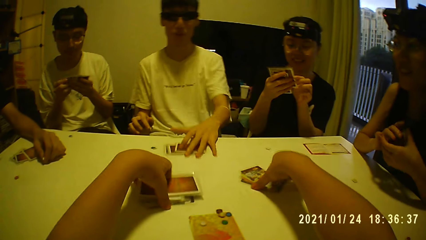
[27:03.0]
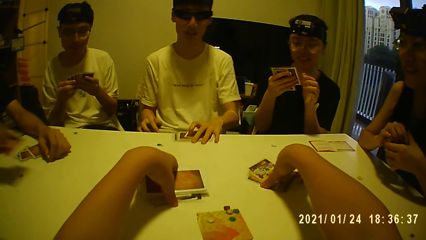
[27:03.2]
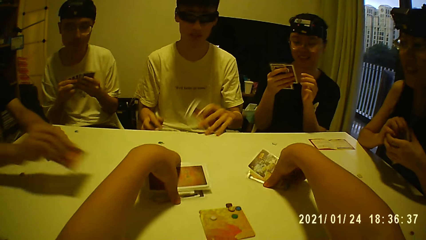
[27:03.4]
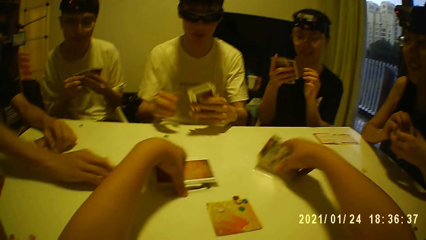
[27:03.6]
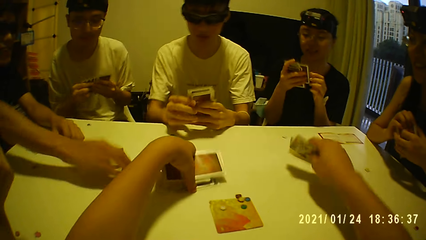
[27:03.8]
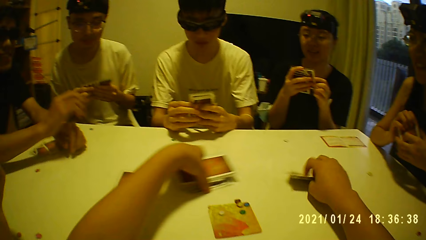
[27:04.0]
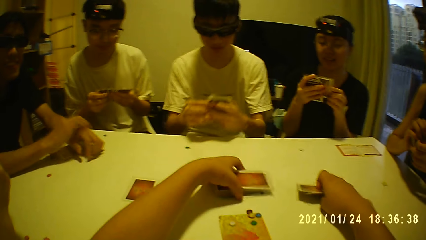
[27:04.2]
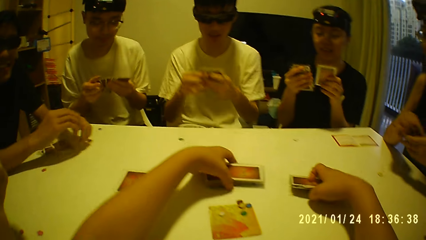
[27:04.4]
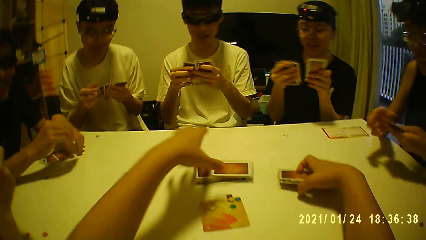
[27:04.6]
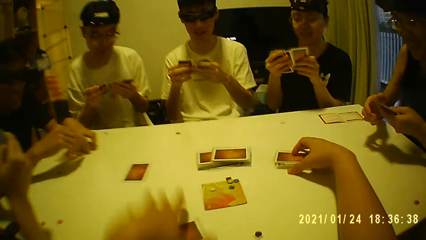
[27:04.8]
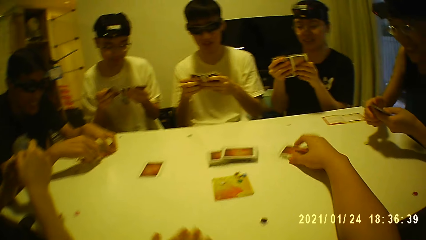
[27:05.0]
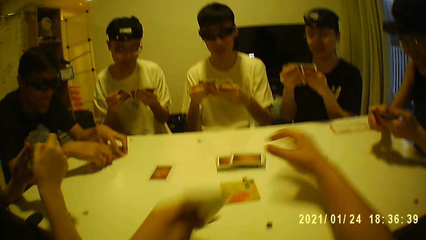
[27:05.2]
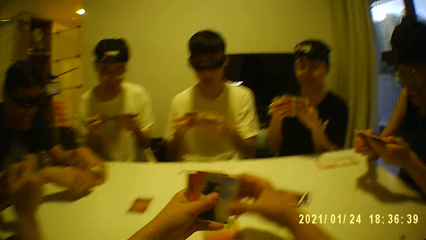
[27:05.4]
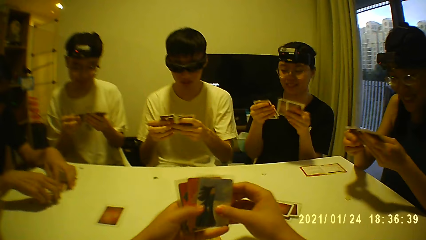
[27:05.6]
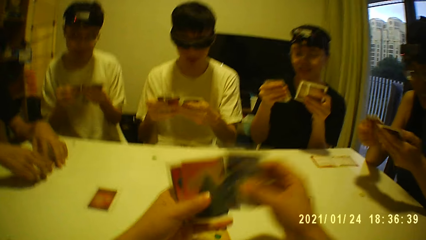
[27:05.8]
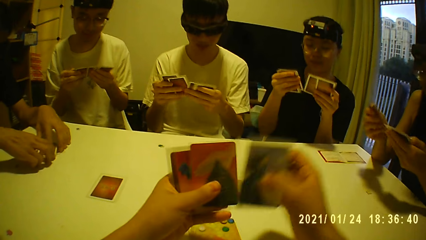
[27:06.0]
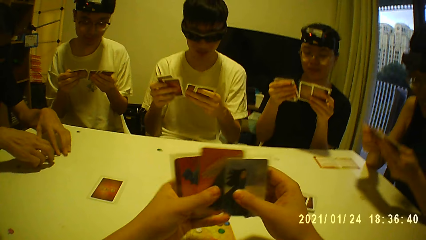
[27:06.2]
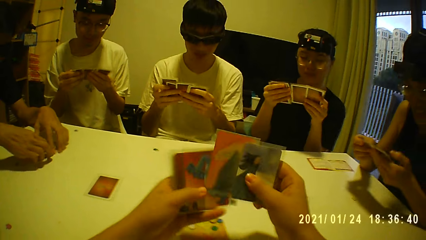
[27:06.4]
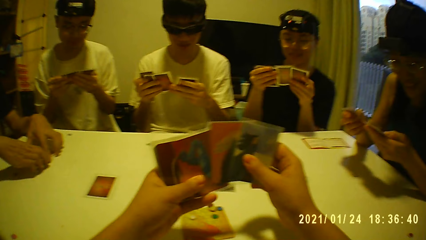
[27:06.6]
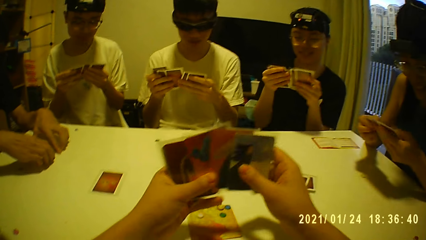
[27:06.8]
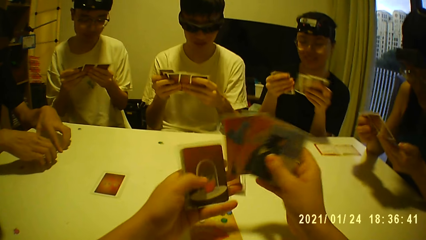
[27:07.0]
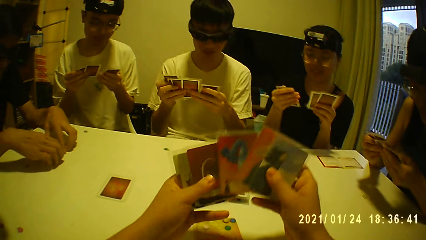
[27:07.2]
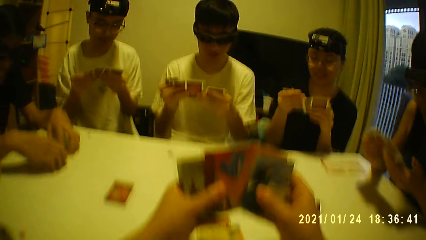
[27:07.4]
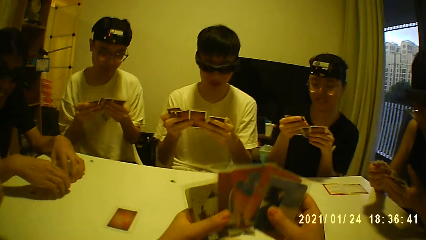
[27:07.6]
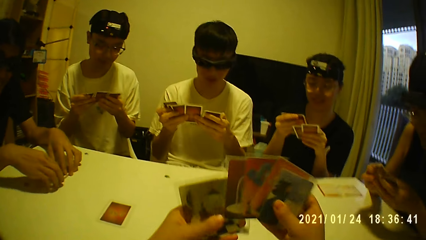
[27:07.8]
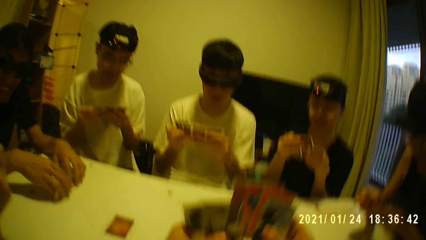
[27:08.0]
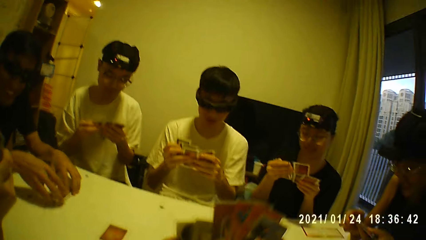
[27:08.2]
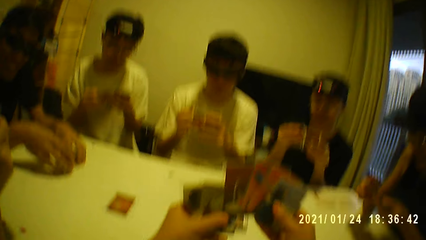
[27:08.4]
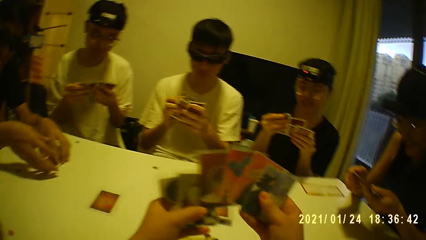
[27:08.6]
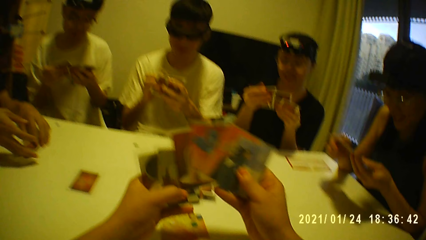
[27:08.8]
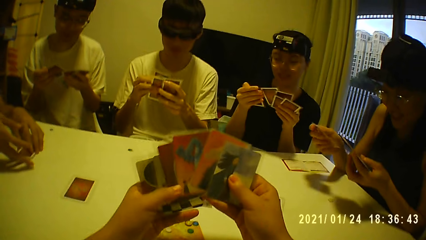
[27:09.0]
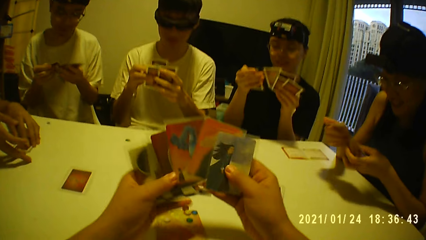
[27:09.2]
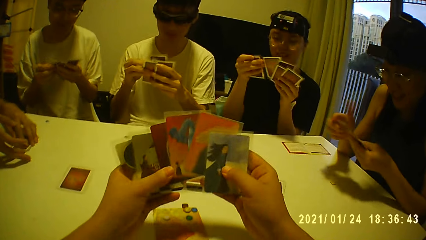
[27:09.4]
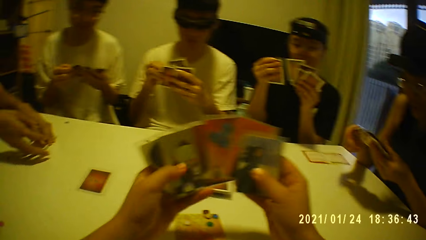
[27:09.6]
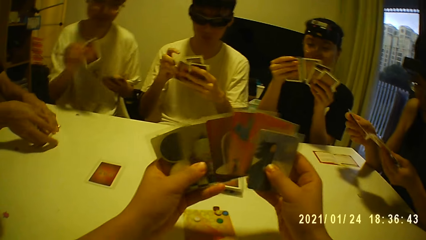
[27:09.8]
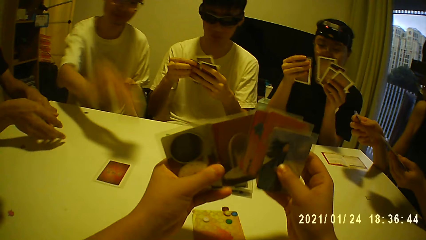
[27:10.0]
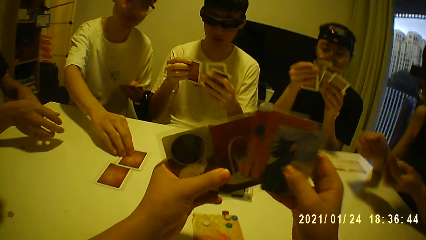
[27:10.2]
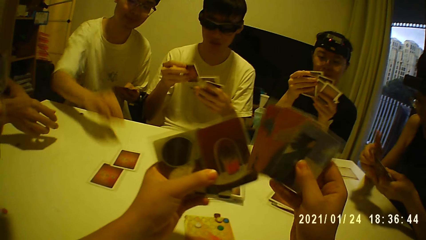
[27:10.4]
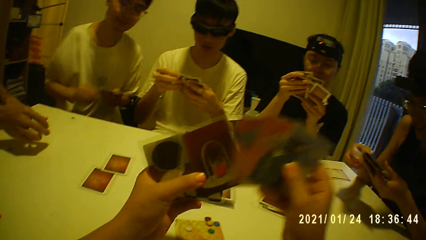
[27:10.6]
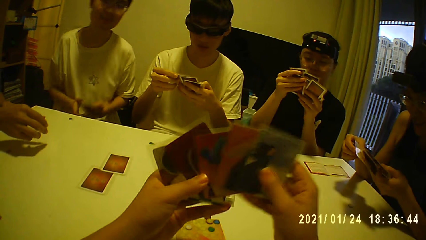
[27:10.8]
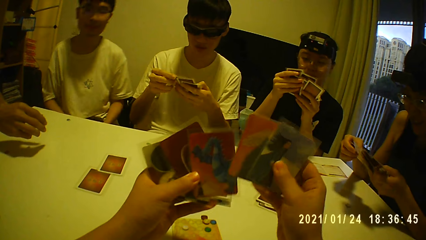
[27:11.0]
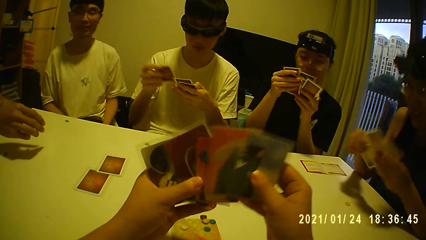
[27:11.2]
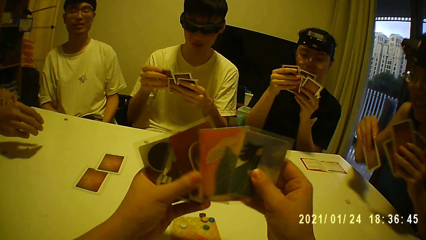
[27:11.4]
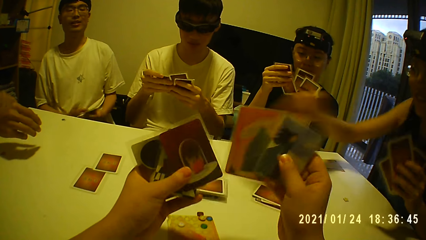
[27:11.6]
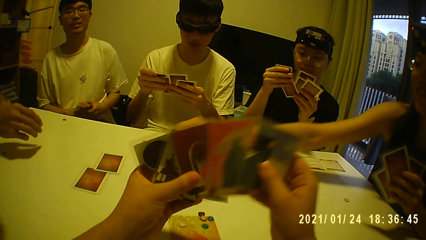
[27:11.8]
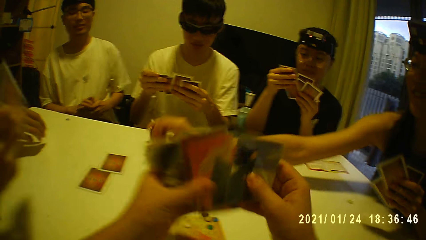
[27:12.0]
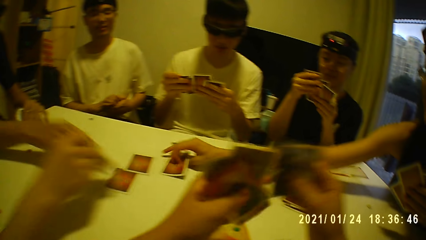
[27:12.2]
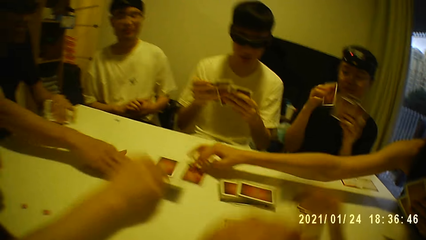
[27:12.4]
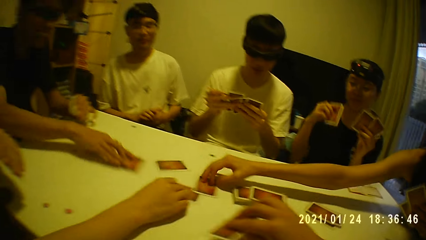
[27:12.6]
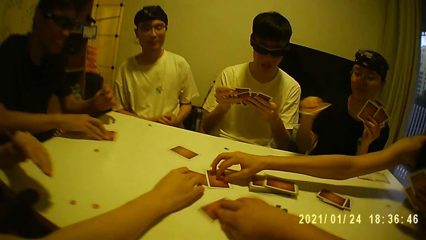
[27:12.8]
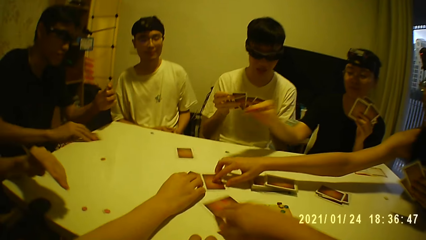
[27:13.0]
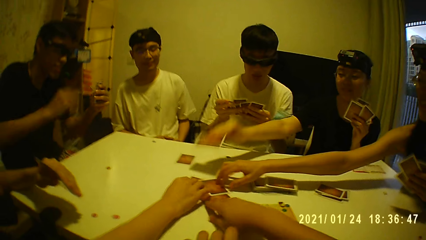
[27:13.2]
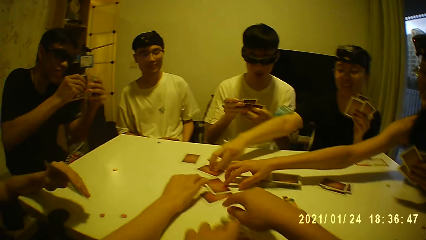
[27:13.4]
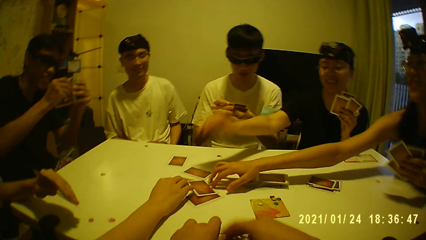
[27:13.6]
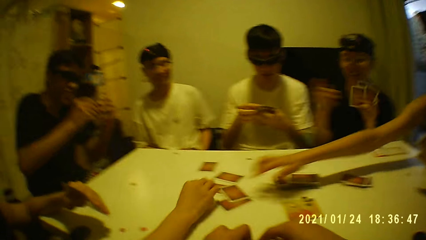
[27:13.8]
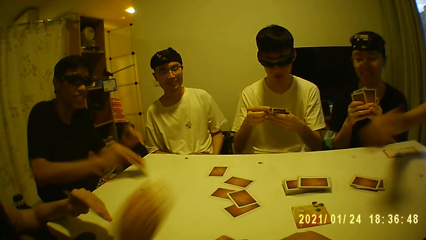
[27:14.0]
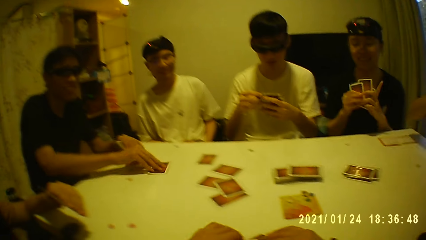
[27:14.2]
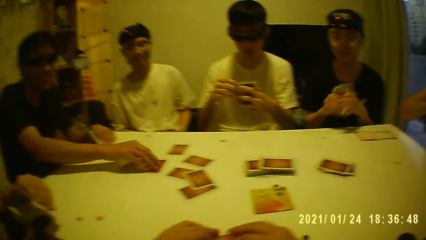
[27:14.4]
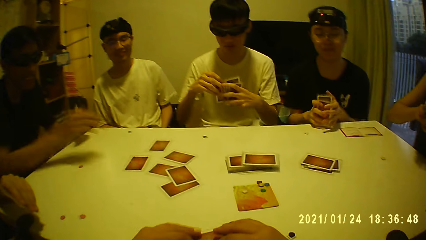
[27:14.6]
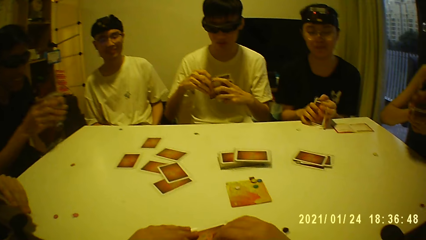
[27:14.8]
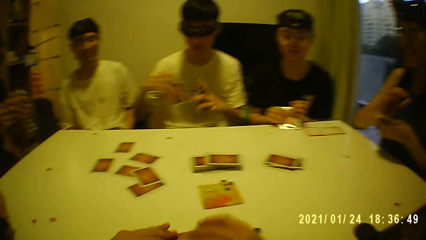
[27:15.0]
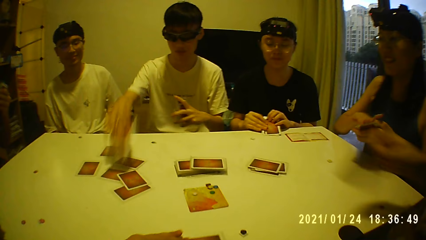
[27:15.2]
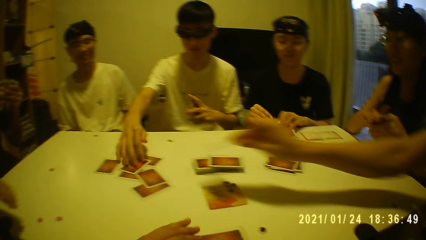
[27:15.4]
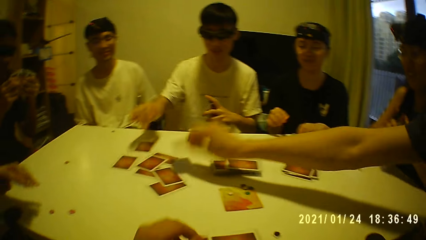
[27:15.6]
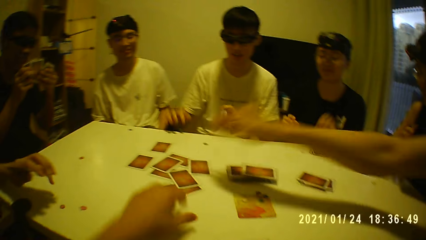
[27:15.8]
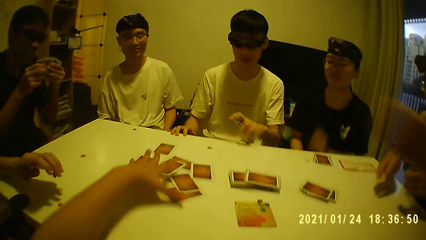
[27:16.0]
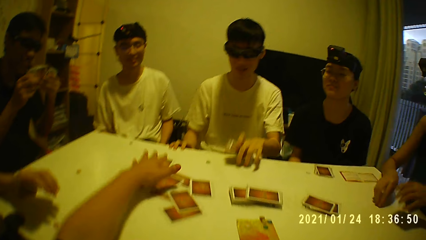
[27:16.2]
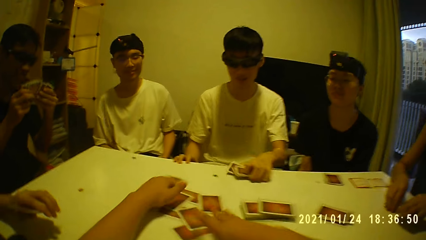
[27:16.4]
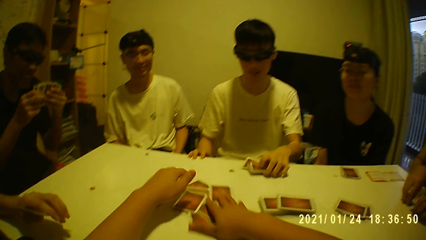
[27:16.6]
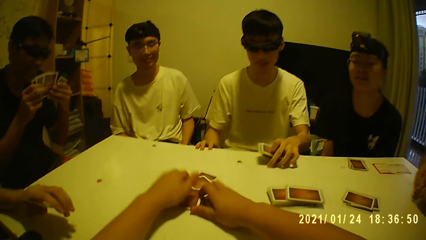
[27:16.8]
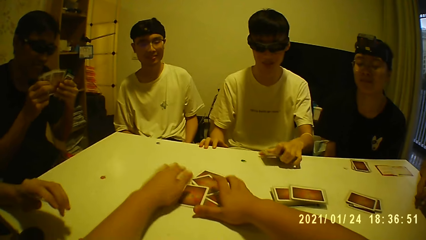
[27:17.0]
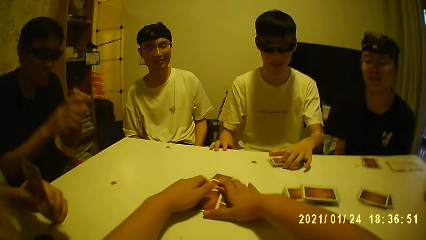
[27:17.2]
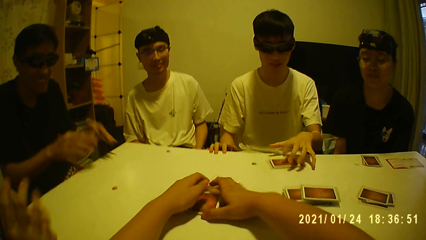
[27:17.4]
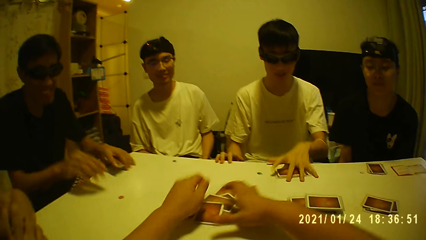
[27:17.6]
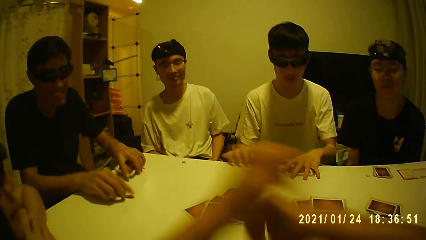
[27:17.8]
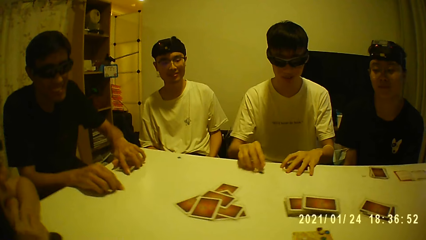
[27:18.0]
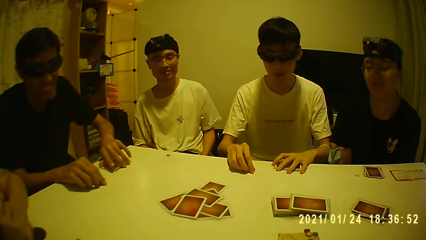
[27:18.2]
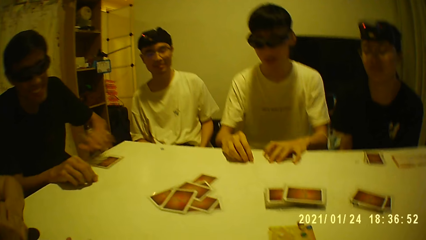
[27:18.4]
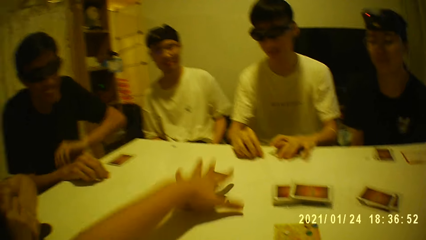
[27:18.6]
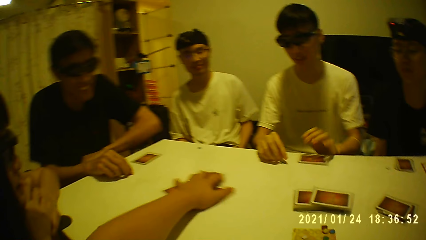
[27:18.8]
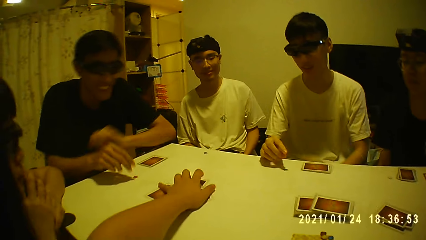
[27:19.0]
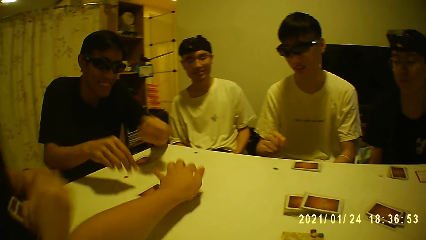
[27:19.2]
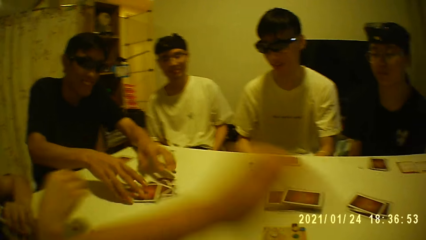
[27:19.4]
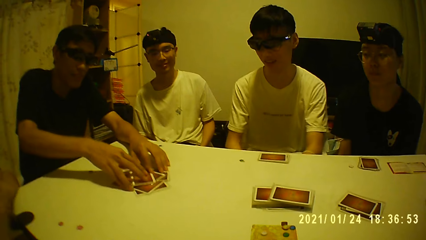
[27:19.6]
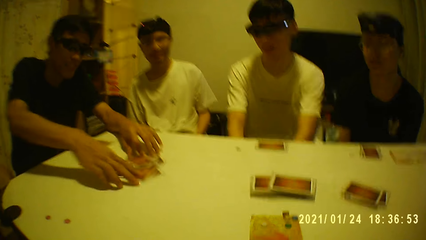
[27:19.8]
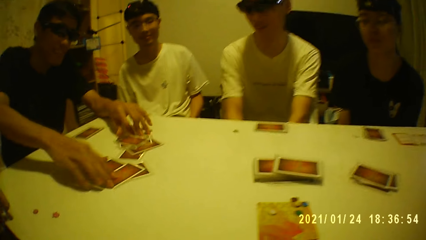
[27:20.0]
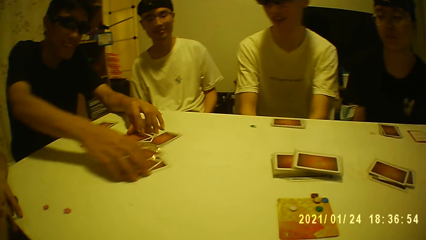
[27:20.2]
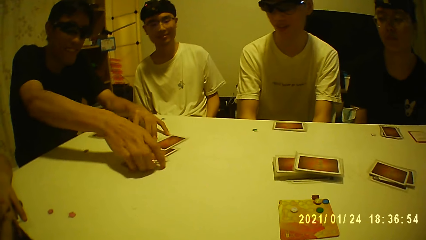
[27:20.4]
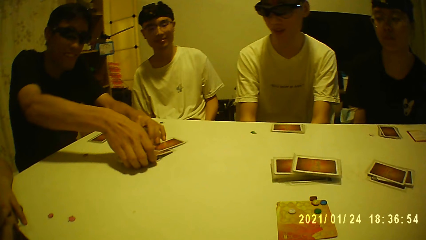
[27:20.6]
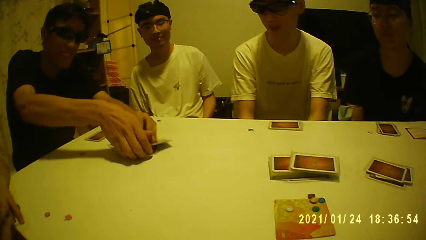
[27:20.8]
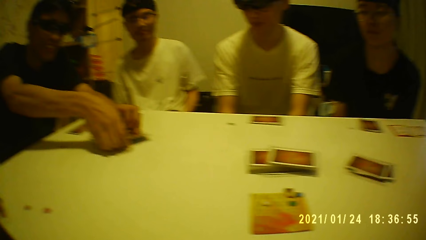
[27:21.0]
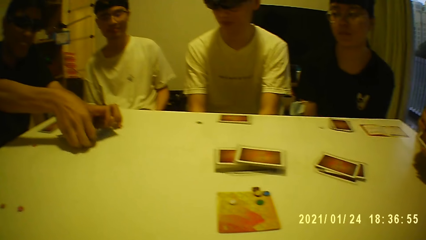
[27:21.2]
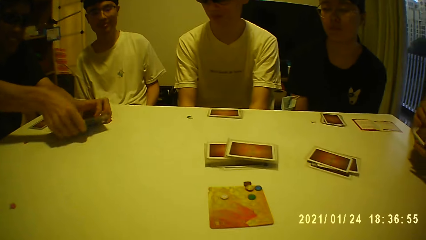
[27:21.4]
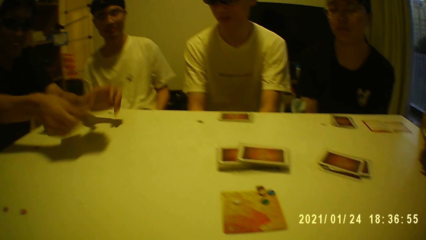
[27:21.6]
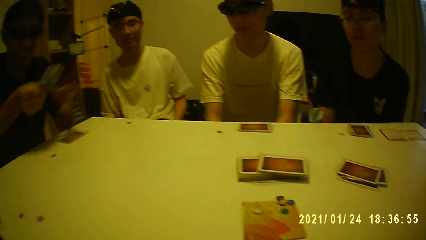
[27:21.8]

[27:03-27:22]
The camera wearer holds the deck of cards on the table with his left hand. He picks up the cards from the table with his right hand. He places the cards on the table with his right hand and moves the deck of cards on the table with his left hand. He picks up the cards on the table with his left hand. He passes the card from his left hand to his right hand and checks the cards. He passes the card from his left hand to his right hand repeatedly. He moves the cards in his hands. He passes the card from his right hand to his left hand. He passes the card from his left hand to his right hand. He passes the cards from his right hand to his left hand. He places the cards on the table with his left hand. He places the card on the table with his right hand. He shifts the card on the table with his right hand. He looks around. He moves the cards on the table with his hands. He moves the cards on the table with his left hand. He does so again. He moves the cards on the table with his right hand. He moves the cards on the table with his left hand. He looks around.
